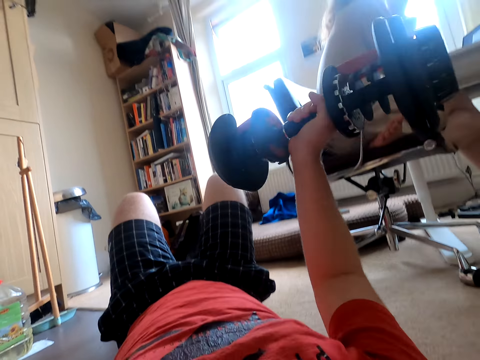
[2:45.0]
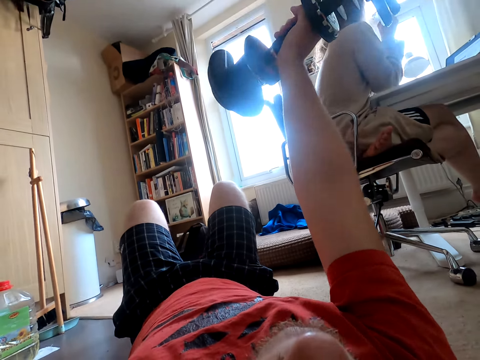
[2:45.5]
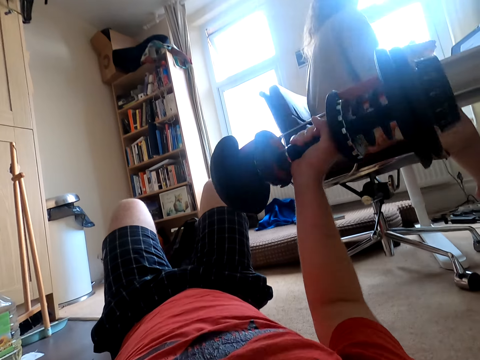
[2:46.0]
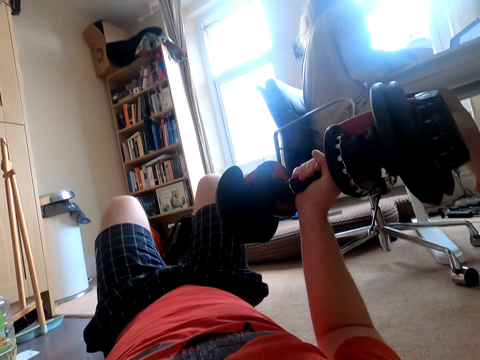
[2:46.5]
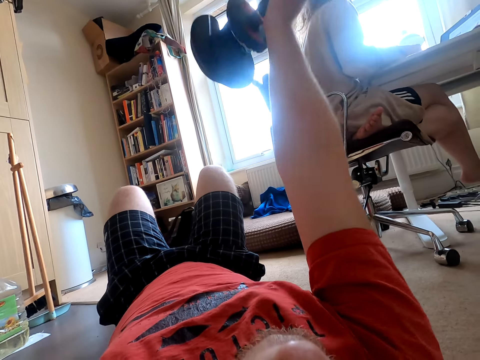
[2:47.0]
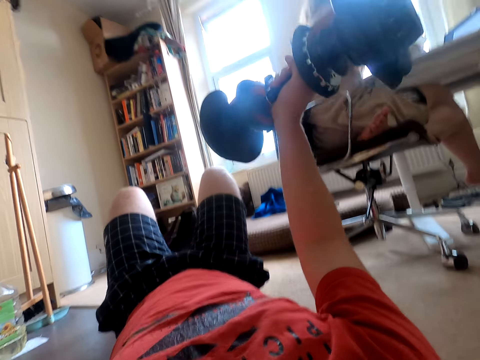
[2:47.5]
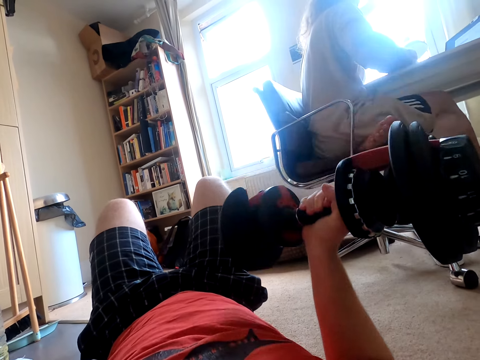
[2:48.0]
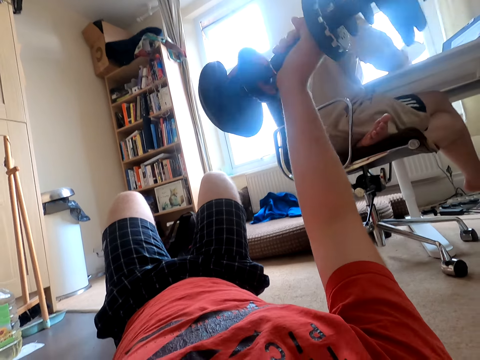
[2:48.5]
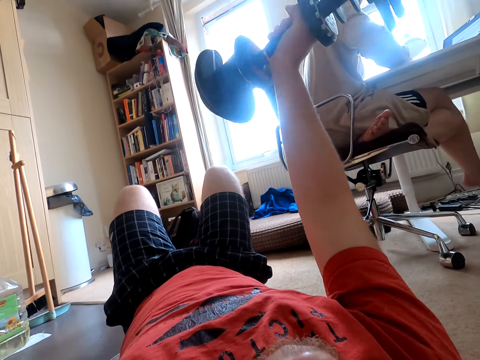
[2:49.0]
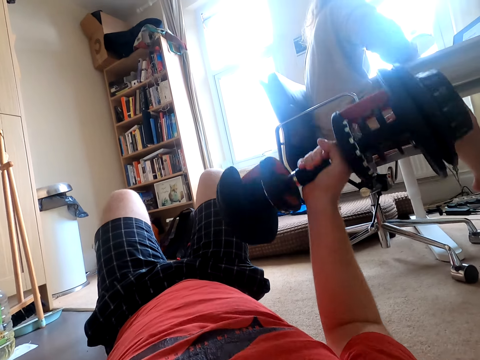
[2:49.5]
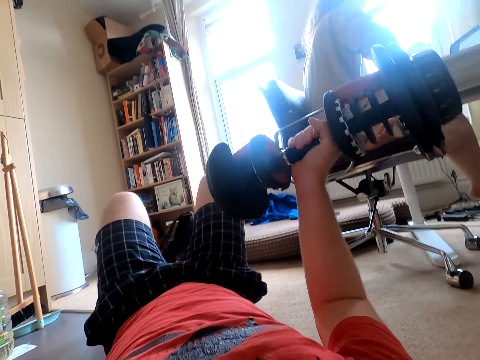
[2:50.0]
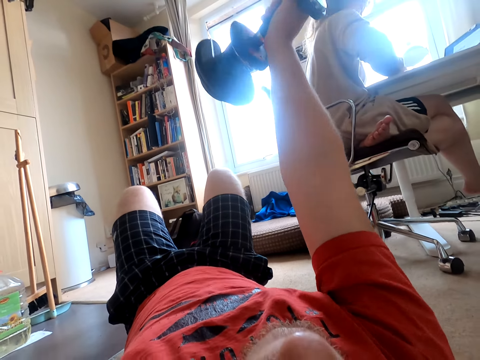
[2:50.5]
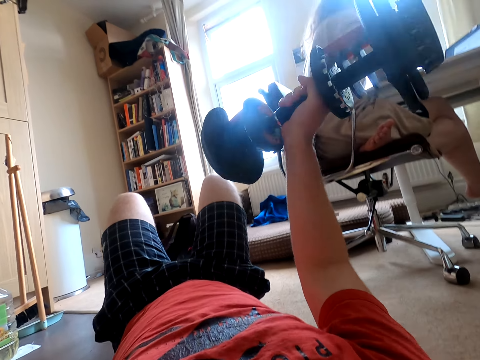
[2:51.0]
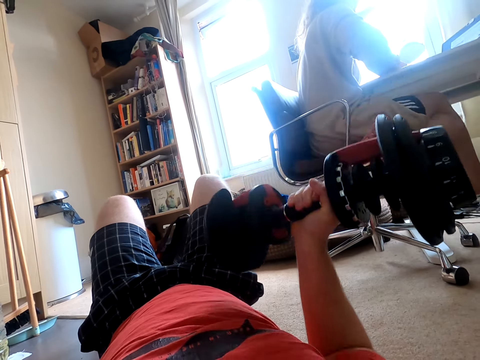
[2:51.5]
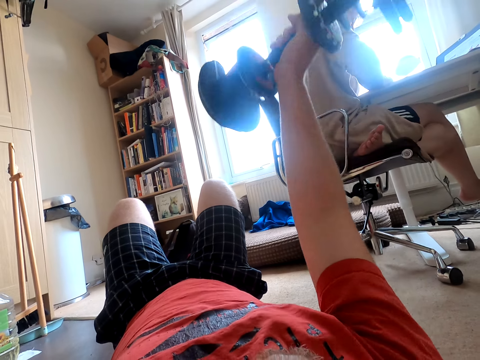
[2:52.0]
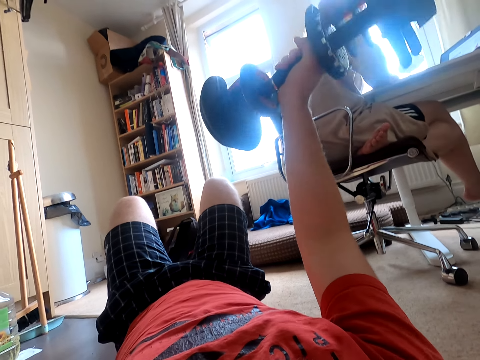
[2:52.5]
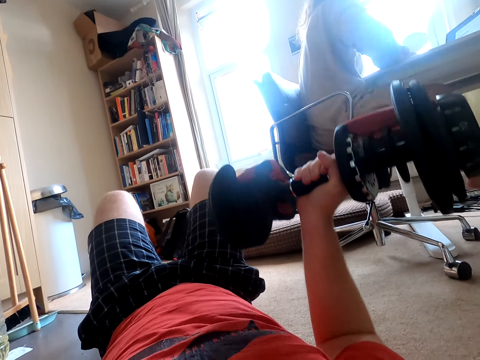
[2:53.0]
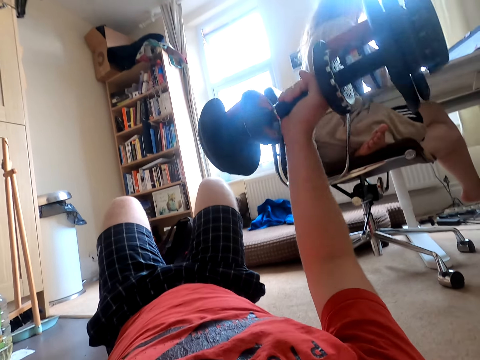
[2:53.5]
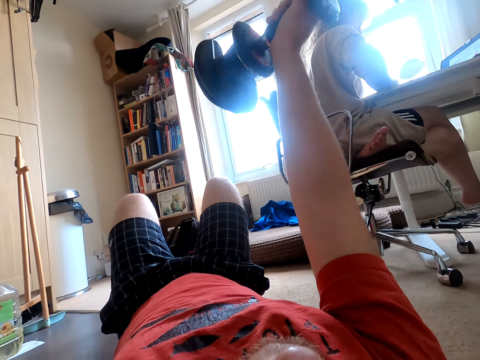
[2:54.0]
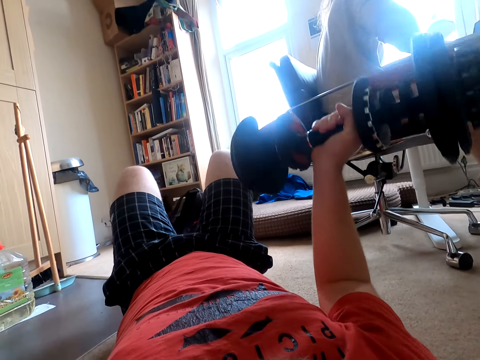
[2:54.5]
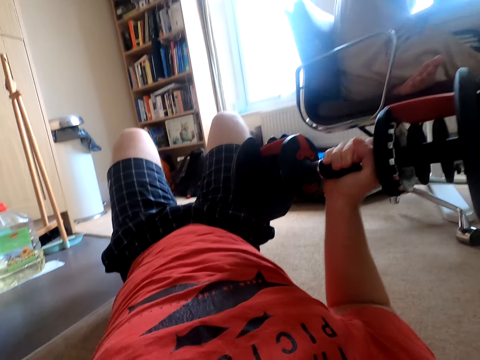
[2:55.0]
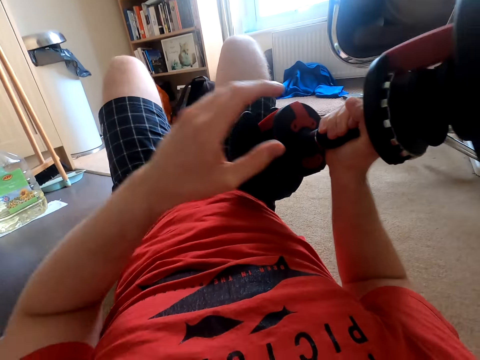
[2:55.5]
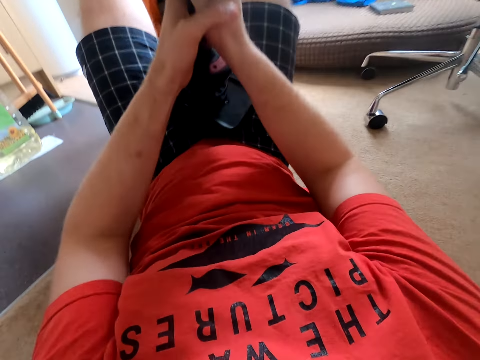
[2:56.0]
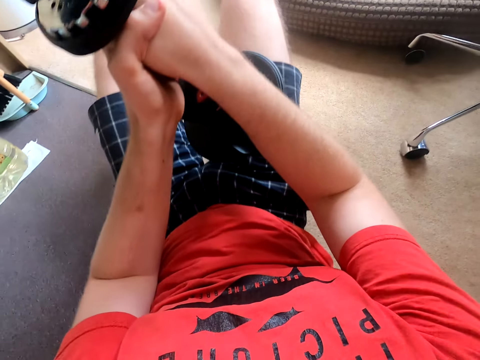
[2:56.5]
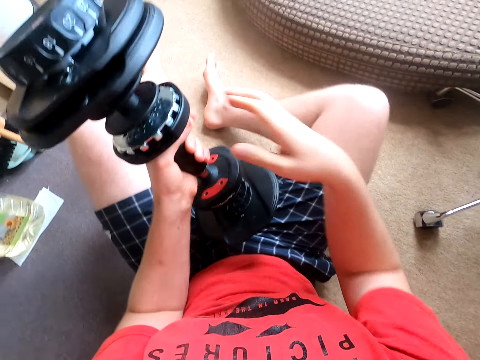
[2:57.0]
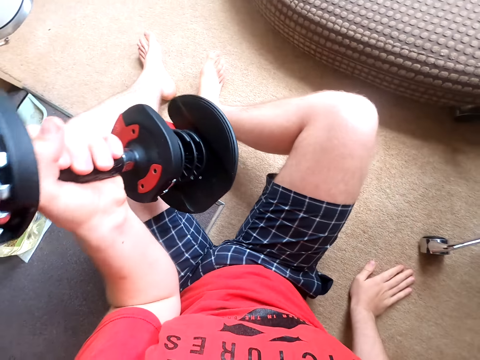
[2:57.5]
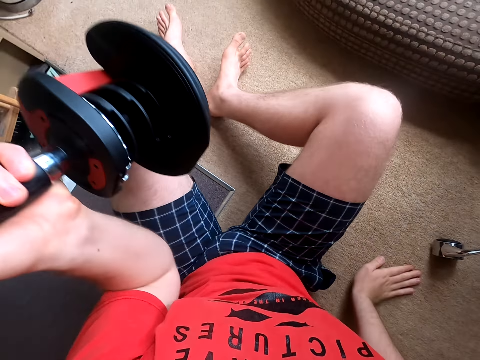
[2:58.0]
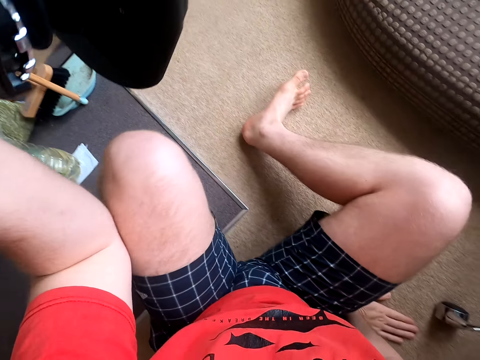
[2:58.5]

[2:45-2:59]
The camera wearer holds the dumbbell. They exercise with the dumbbell.

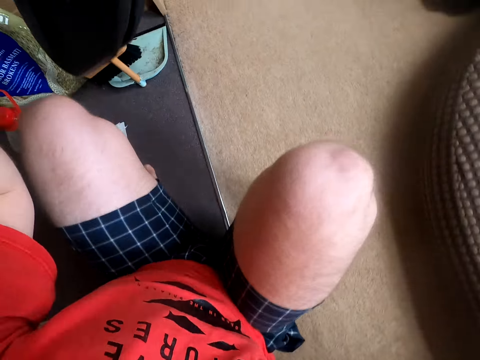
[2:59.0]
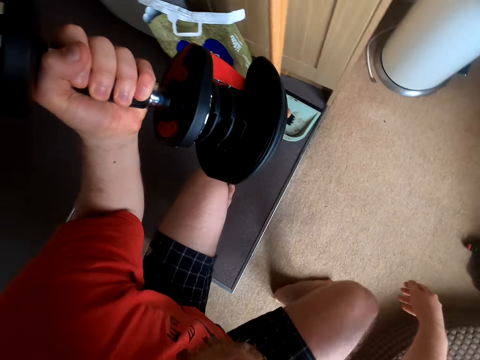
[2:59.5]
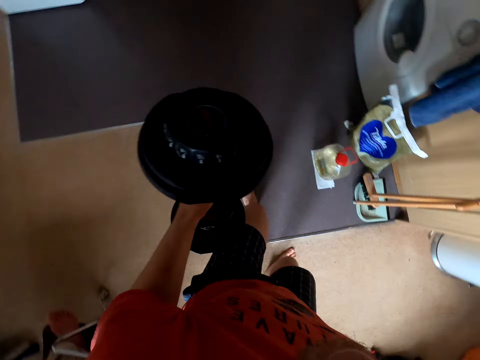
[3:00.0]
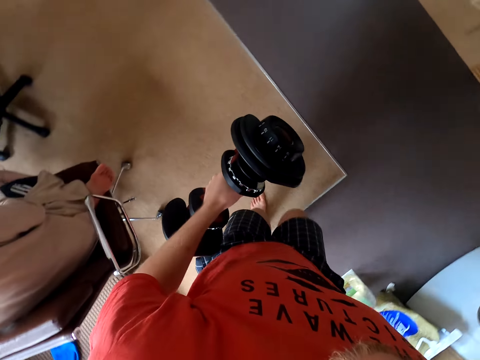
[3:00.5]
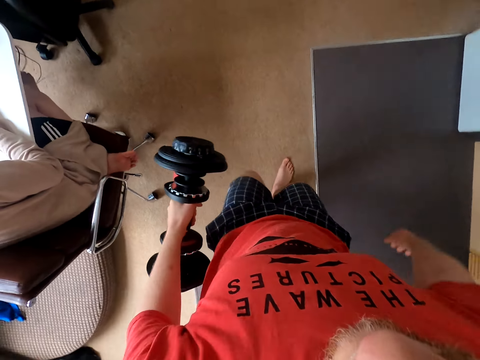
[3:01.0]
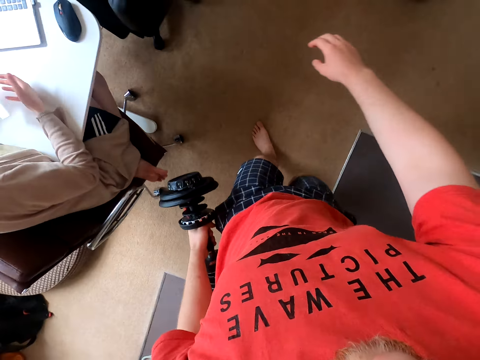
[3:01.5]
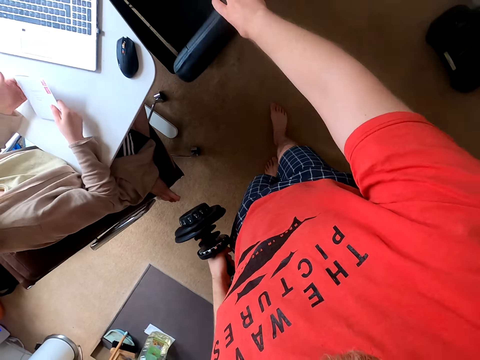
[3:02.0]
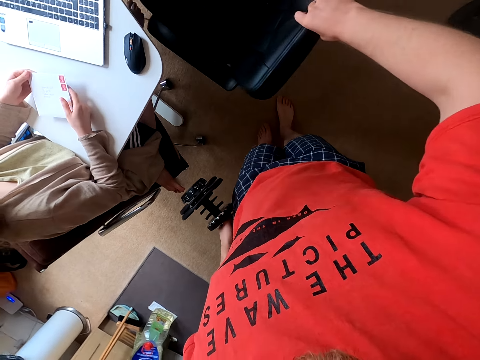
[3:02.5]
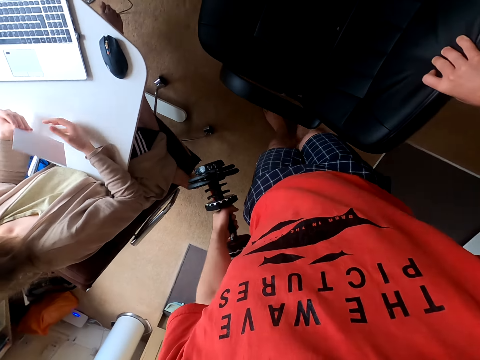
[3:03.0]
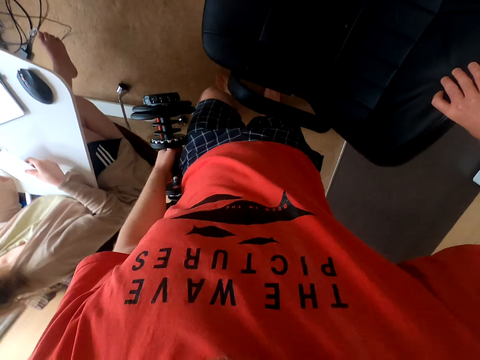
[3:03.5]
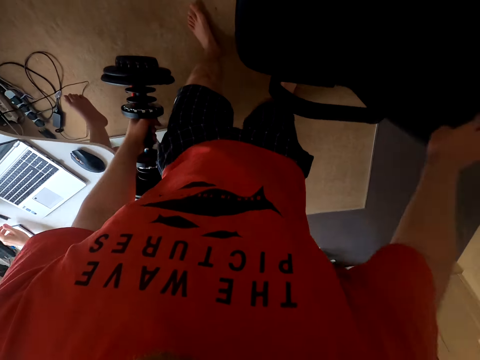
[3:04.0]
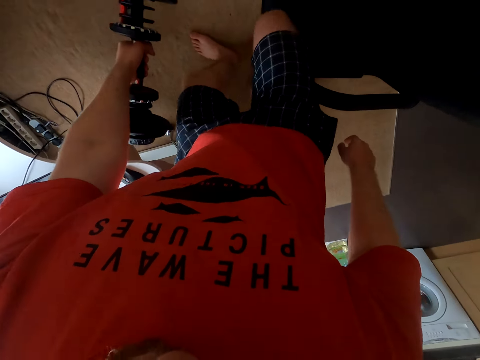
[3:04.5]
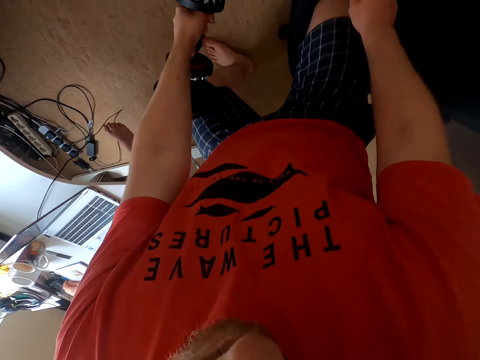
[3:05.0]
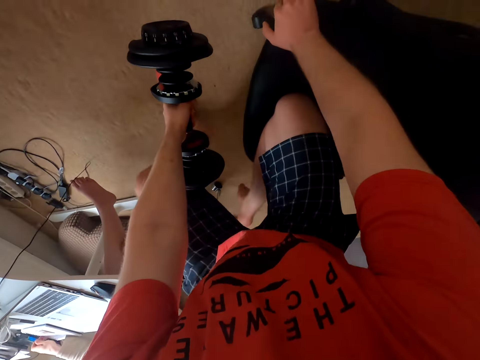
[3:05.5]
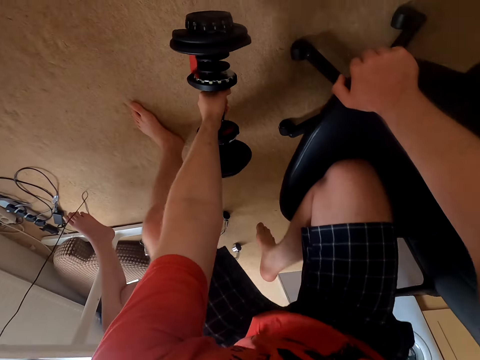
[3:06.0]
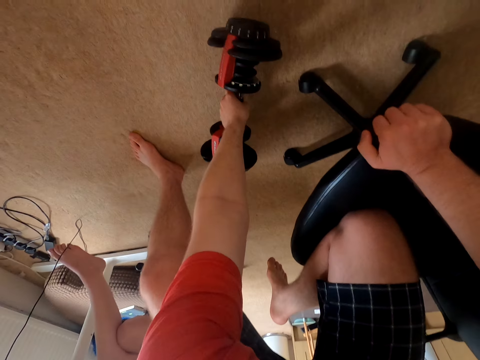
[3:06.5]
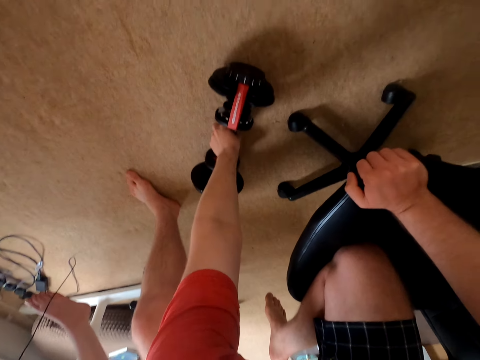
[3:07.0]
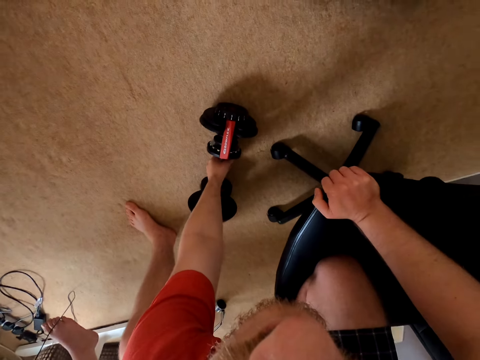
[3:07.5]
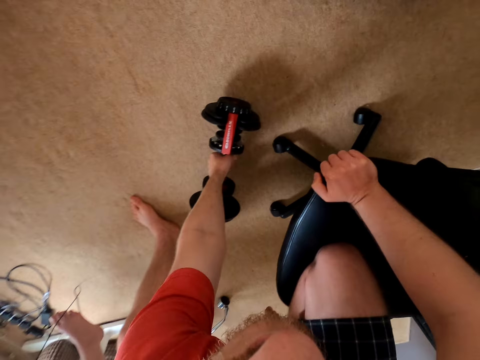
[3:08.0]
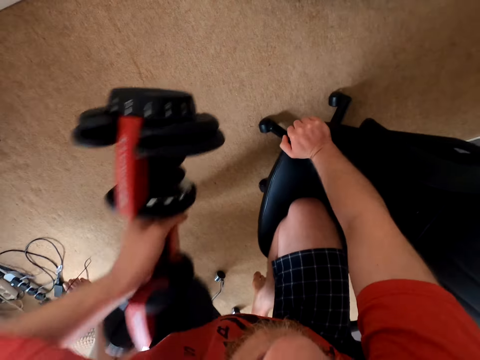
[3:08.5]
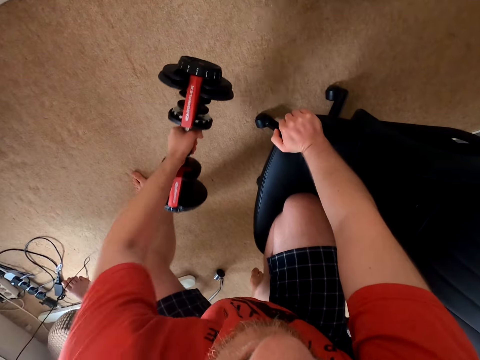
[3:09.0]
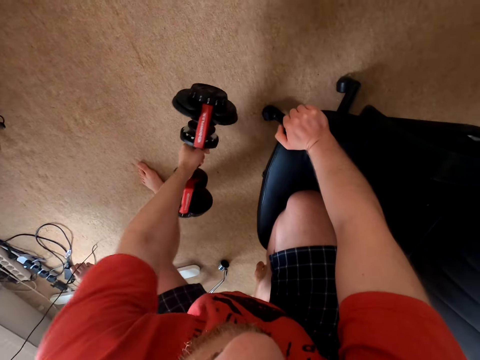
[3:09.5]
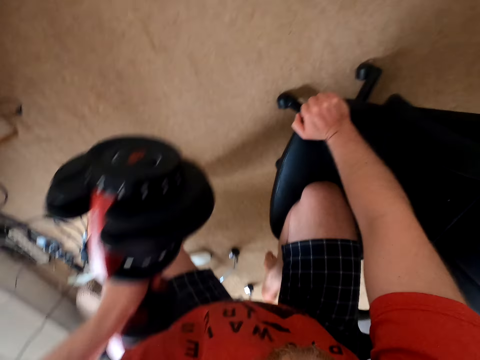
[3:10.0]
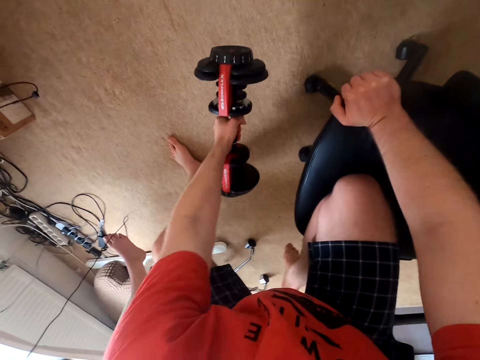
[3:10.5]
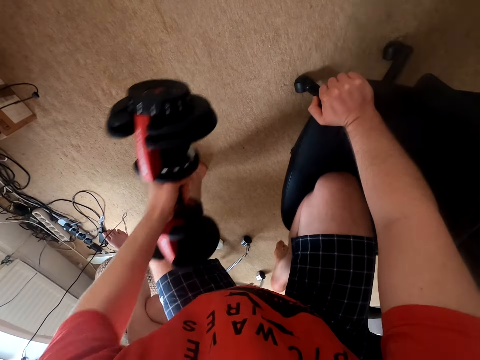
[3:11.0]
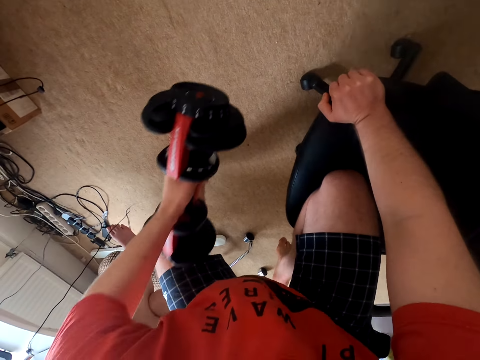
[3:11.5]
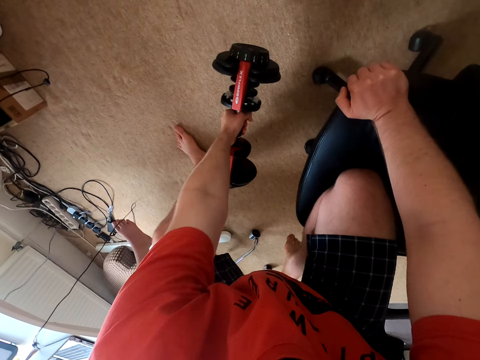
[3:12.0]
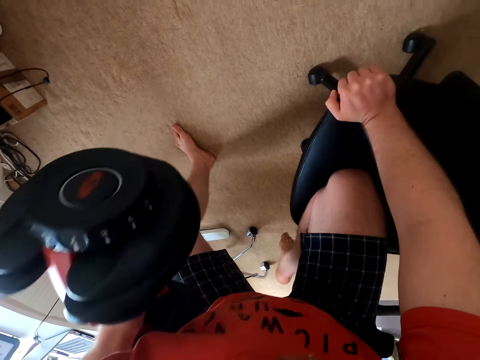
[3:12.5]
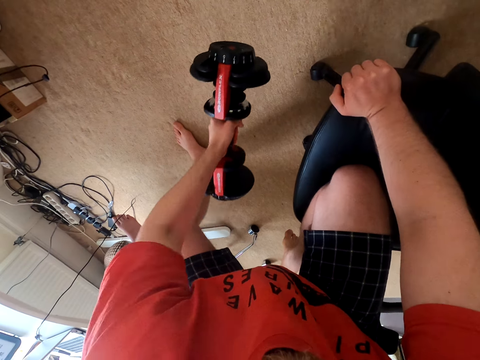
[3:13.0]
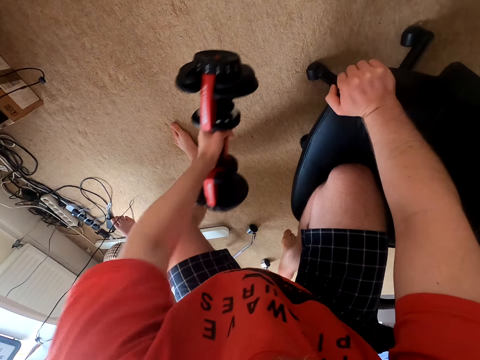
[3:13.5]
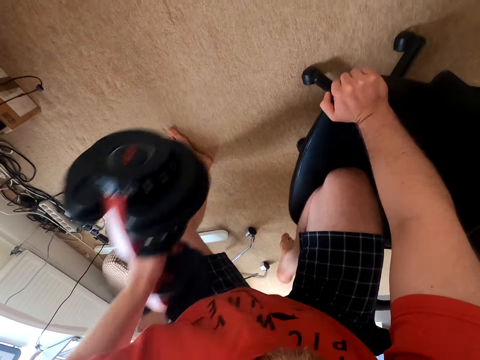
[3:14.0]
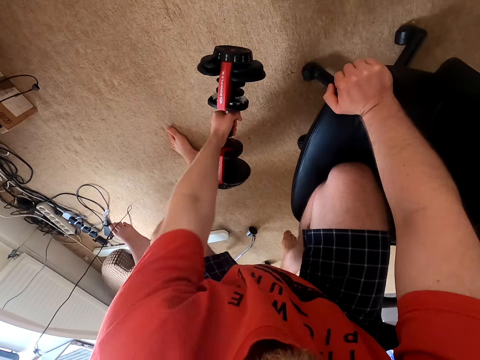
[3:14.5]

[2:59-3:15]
The camera wearer stands upright. They hold the dumbbell. They walk around and hold the dumbbell. They pull a chair. They push the chair and hold the dumbbell. They kneel on the chair and hold the dumbbell. They exercise with the dumbbell. They lift the dumbbell weight.
